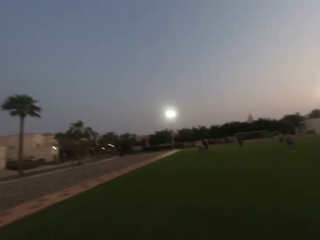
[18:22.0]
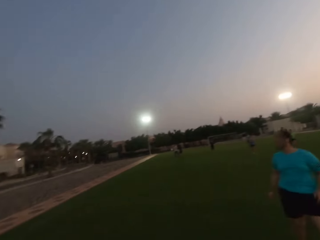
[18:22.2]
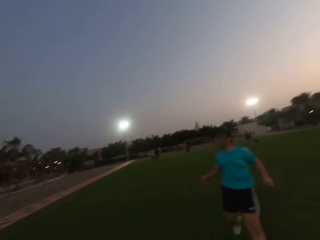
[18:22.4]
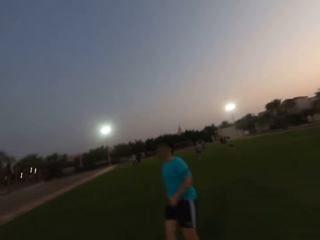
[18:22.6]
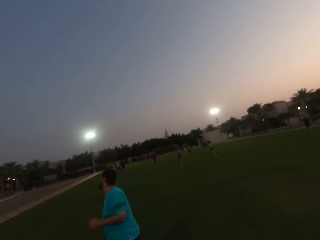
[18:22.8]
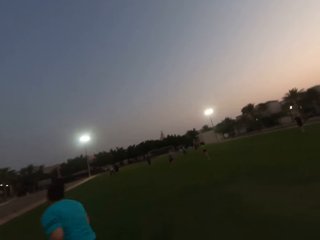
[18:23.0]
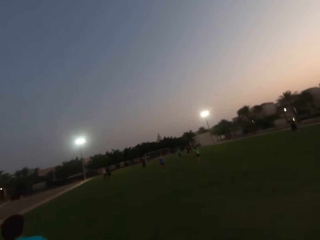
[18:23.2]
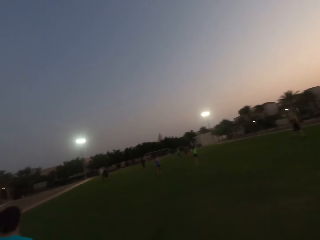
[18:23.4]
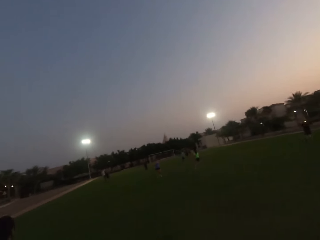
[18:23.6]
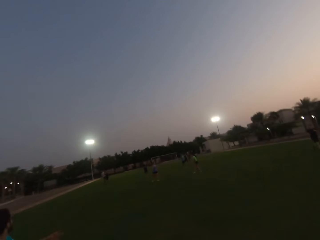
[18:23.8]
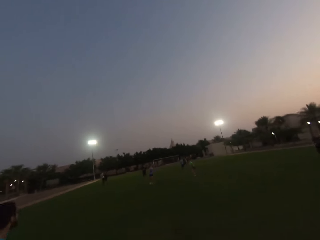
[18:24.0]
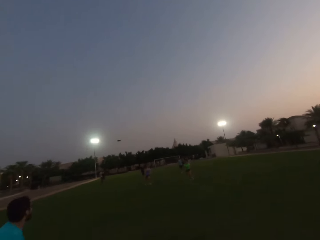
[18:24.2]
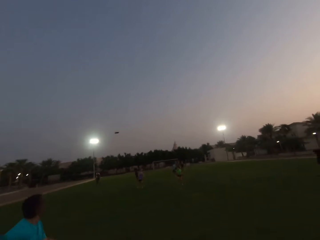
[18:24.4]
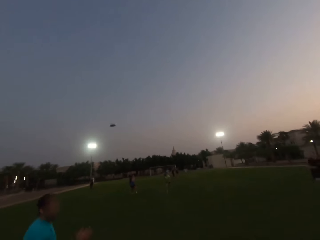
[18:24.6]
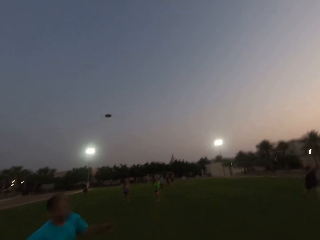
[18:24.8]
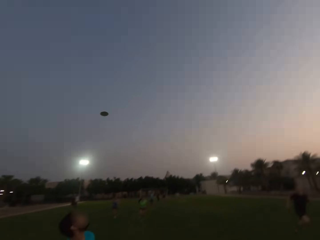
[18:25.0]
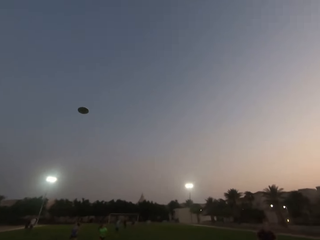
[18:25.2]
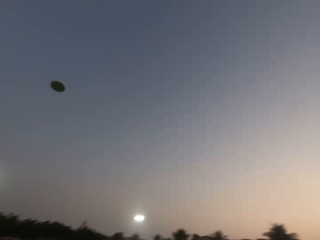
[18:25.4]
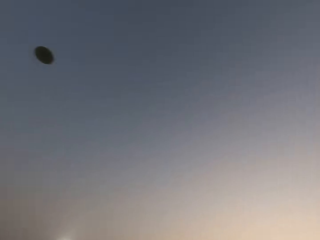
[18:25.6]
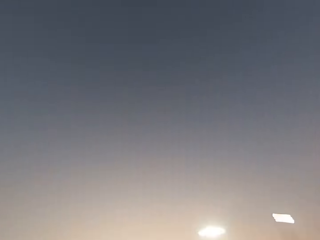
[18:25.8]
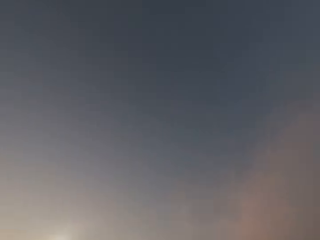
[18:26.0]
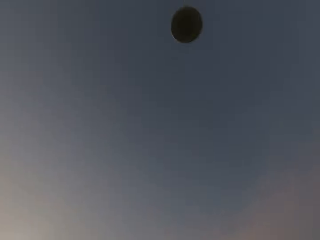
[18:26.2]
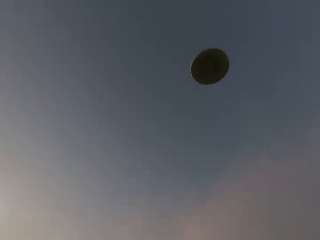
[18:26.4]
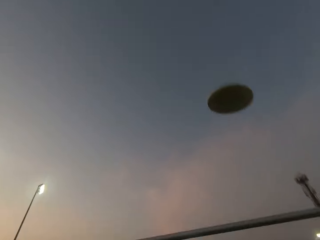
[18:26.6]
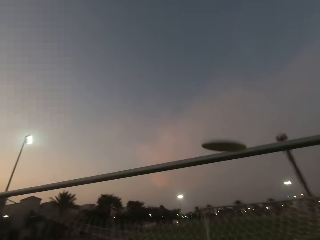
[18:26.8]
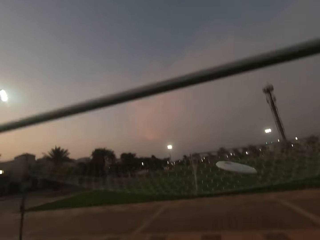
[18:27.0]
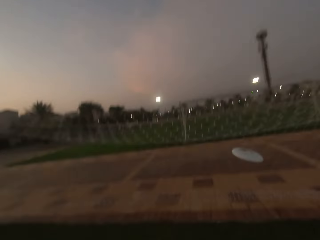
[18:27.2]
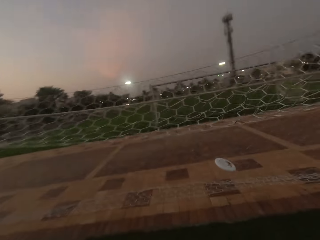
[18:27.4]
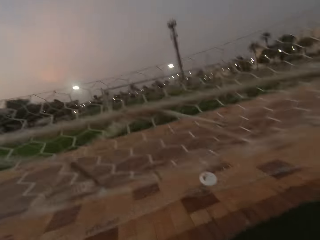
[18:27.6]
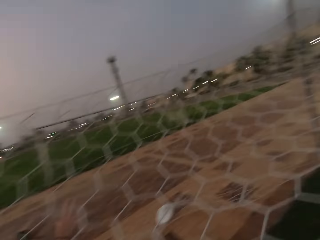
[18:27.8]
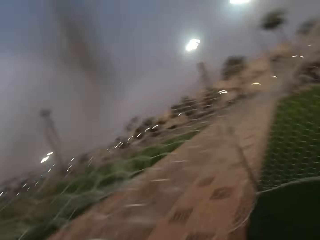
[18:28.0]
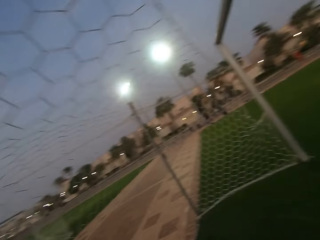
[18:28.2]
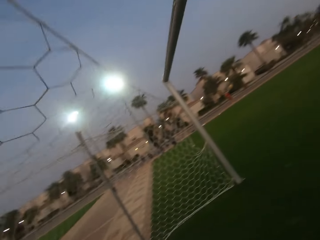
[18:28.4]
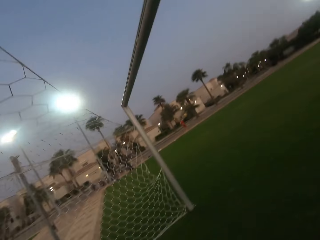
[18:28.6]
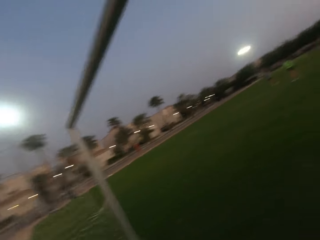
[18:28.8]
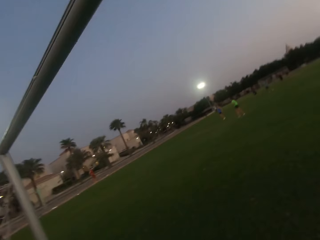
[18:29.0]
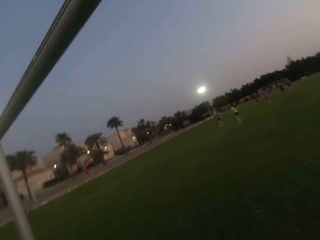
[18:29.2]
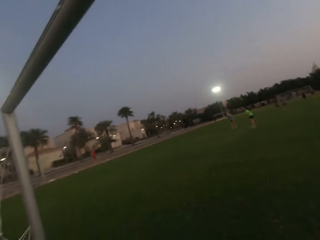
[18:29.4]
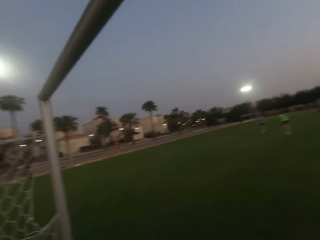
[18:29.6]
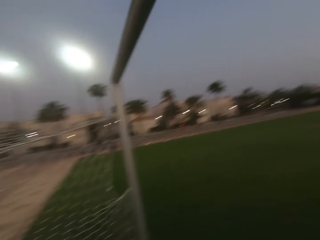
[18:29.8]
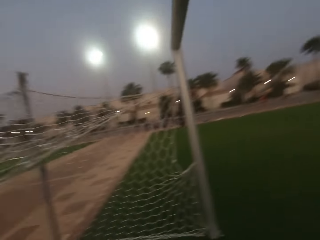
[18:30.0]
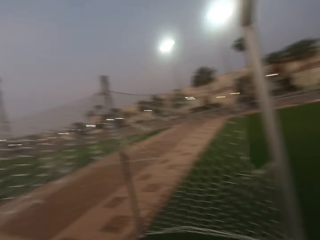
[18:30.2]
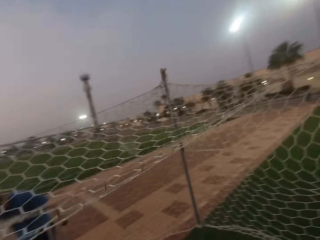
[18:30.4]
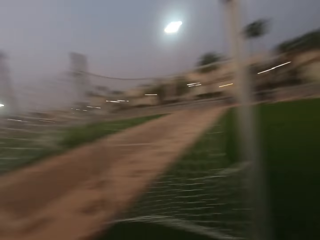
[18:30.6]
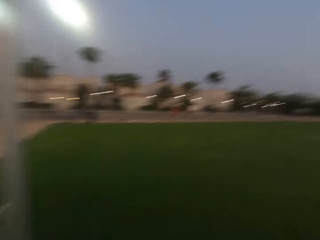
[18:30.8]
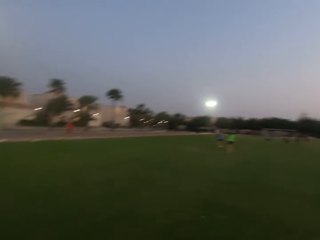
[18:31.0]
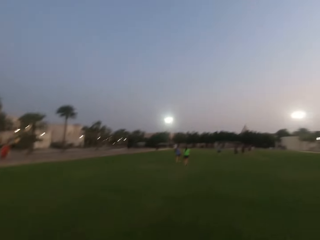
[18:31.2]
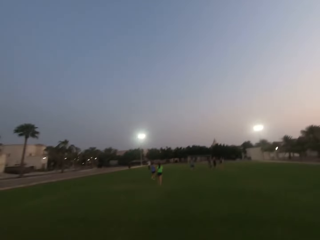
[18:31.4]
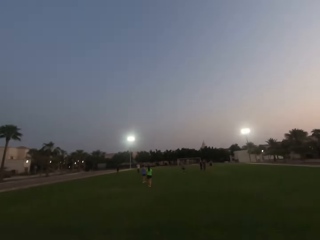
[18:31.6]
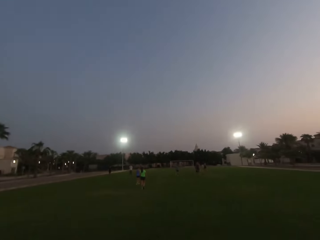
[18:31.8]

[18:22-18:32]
A man runs. The camera wearer runs to the goal post. Another man throws the frisbee. The camera wearer turns forward.

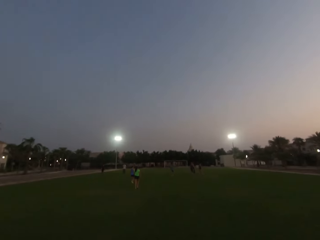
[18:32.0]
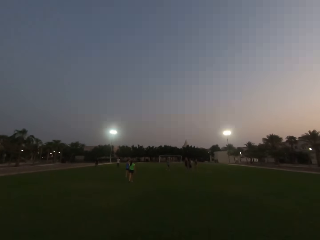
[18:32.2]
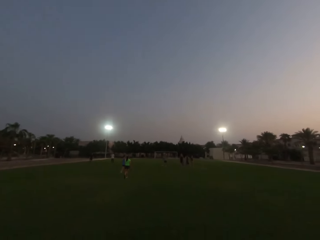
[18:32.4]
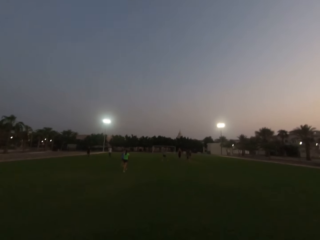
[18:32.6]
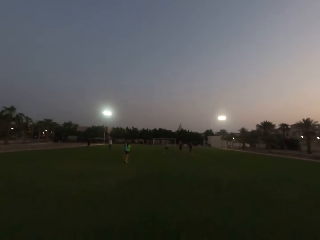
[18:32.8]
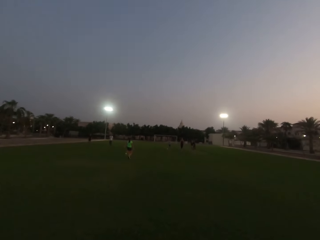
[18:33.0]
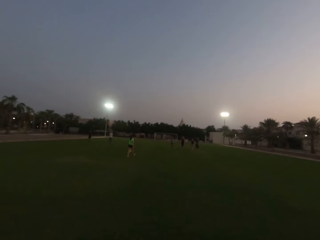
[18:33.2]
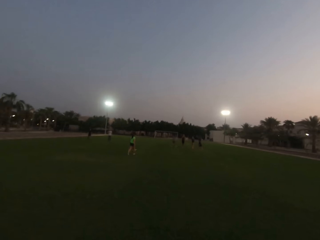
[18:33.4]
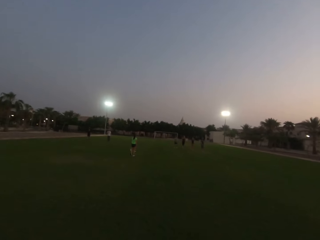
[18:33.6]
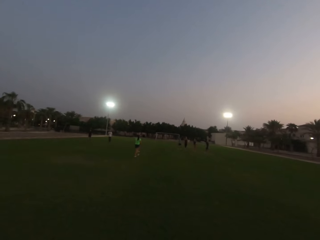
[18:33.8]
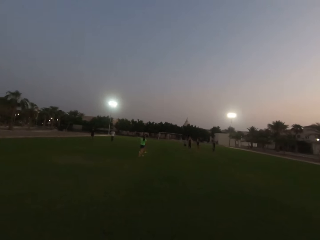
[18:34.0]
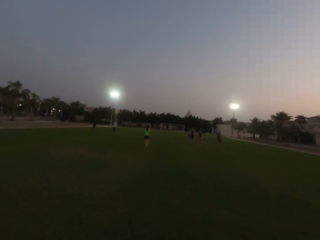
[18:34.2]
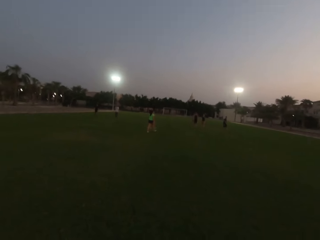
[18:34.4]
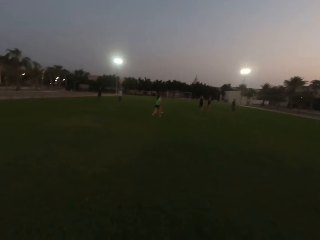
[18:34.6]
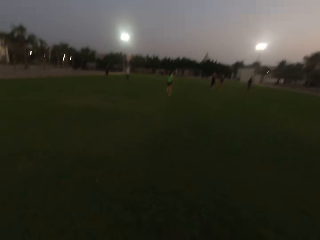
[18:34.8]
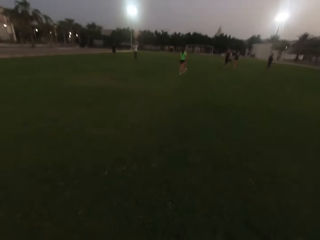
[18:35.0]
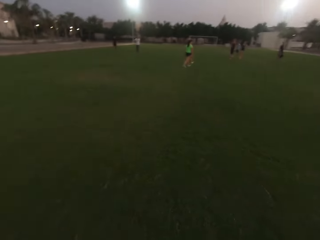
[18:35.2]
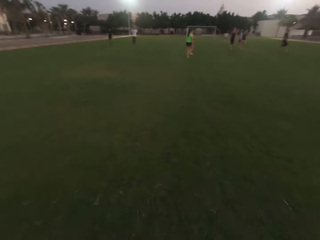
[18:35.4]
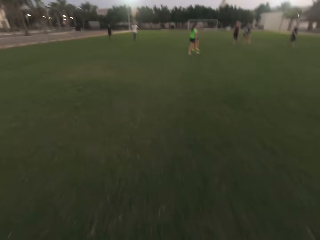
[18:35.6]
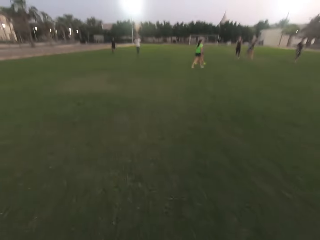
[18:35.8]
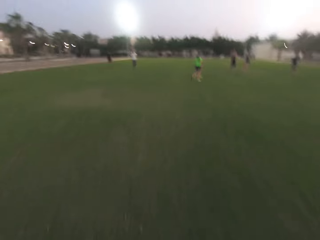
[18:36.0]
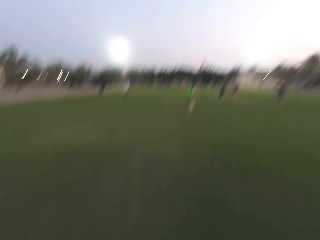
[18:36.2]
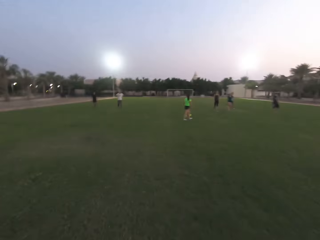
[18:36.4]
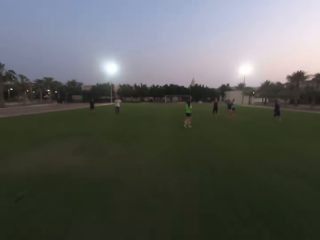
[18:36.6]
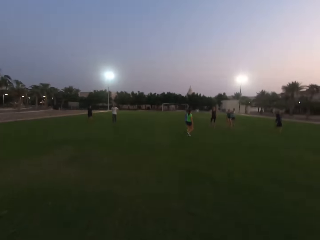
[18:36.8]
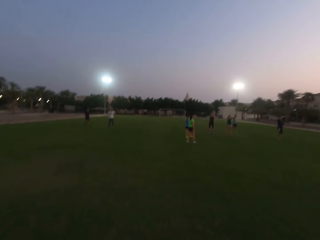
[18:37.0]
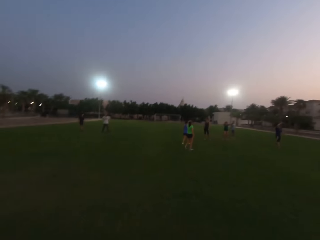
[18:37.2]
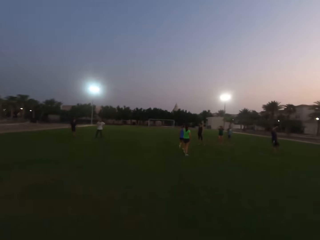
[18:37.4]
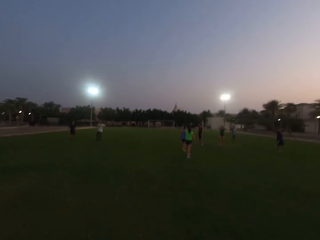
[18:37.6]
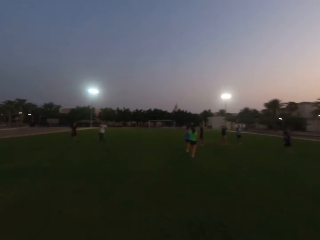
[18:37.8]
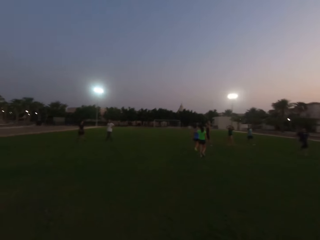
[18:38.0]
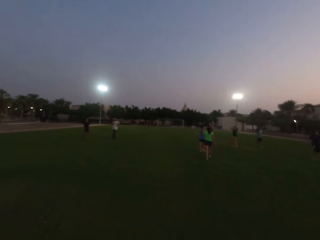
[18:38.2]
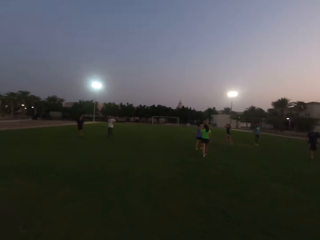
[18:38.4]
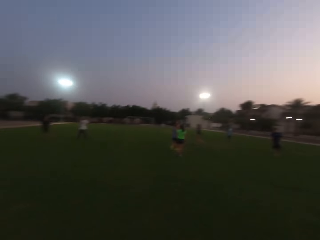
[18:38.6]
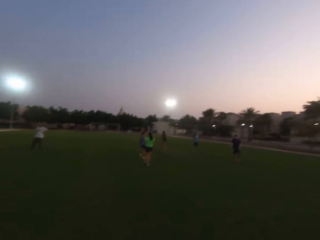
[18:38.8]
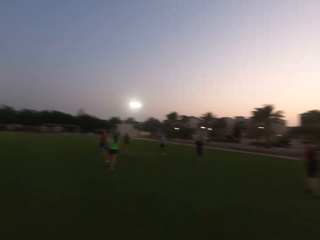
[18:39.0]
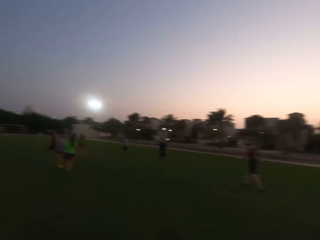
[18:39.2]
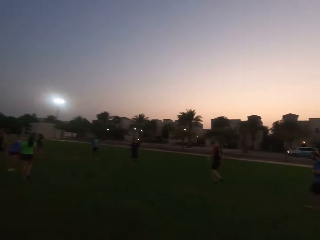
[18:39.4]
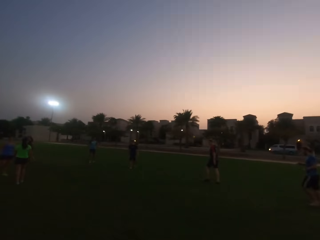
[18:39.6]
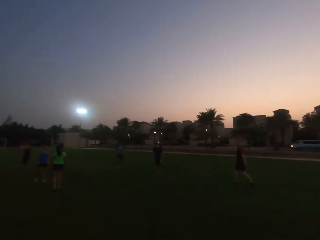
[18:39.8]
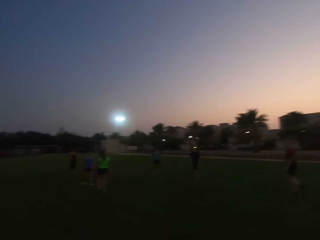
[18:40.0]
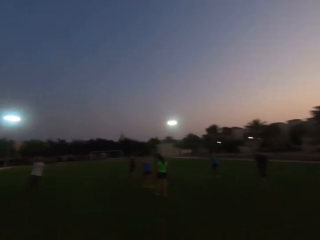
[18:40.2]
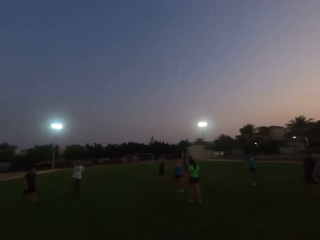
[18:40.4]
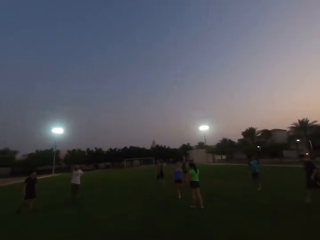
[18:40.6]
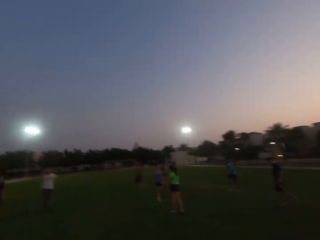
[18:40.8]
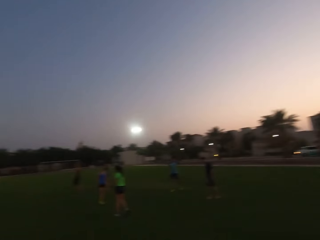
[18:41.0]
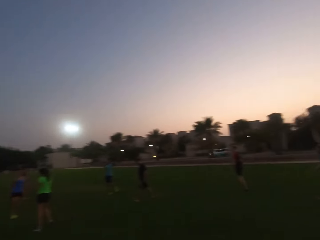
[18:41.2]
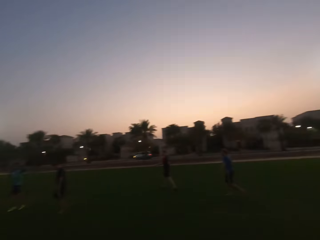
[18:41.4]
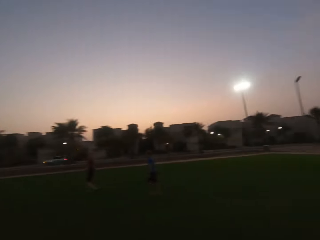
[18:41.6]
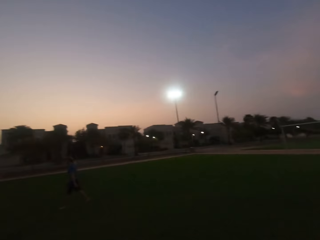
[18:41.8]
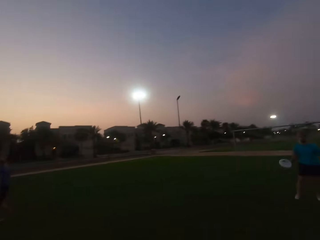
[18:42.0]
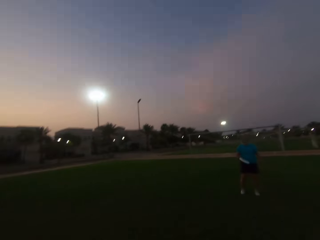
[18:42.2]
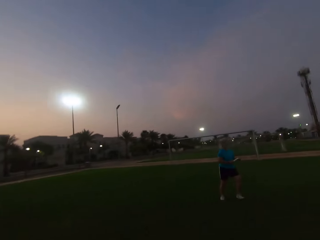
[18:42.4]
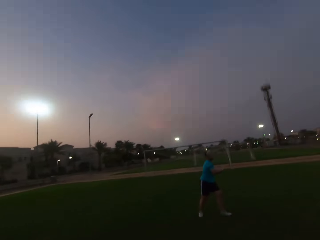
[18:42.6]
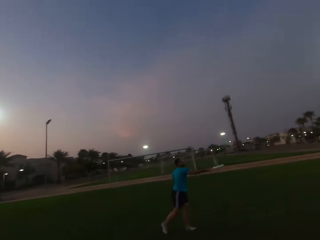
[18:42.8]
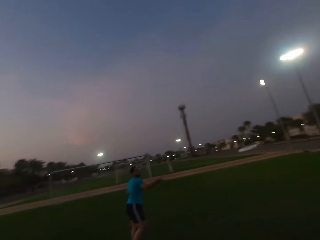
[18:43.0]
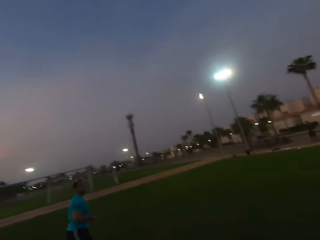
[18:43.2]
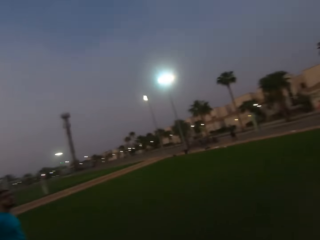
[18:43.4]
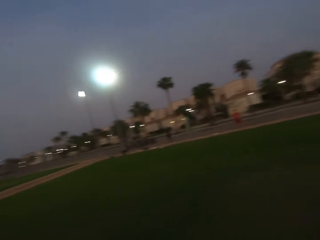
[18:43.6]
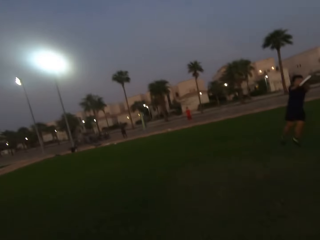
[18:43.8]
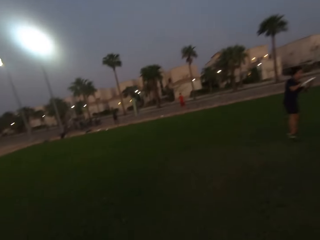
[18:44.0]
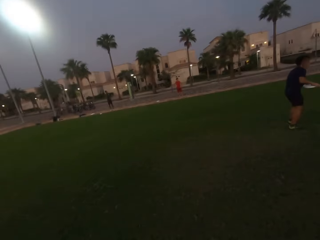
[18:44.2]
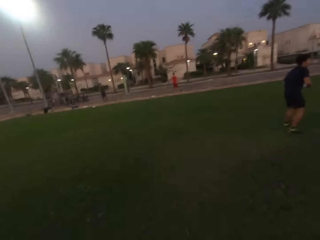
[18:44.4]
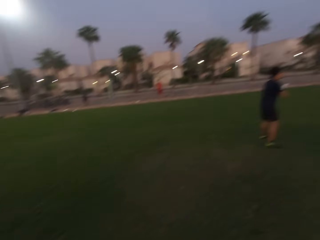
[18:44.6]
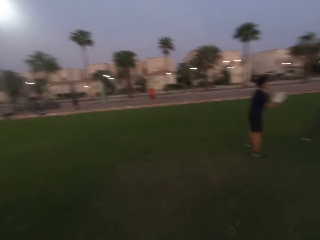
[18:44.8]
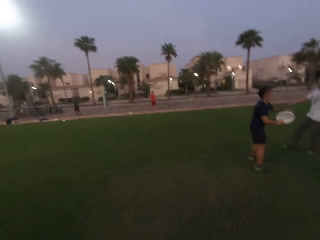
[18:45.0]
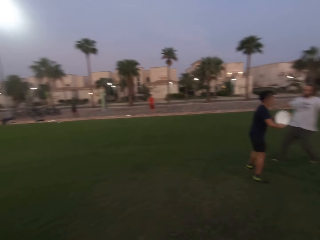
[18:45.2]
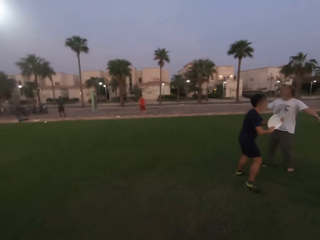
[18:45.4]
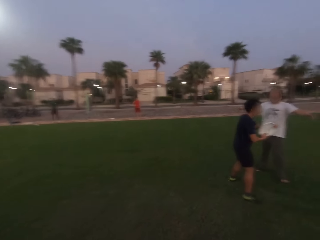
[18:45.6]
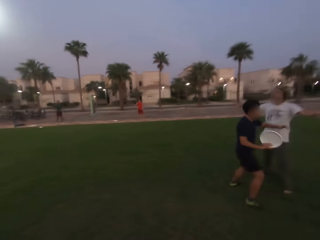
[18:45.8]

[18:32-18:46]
The camera wearer walks forward. A woman walks. Another woman walks. The camera wearer looks forward. Another woman walks. Another woman walks. A man walks. Another man walks. Another man walks. The camera wearer looks right. Another man walks. Another man walks. The camera wearer looks forward. They turn backwards. Another man throws a frisbee. The camera wearer turns right. The third man catches the frisbee.
